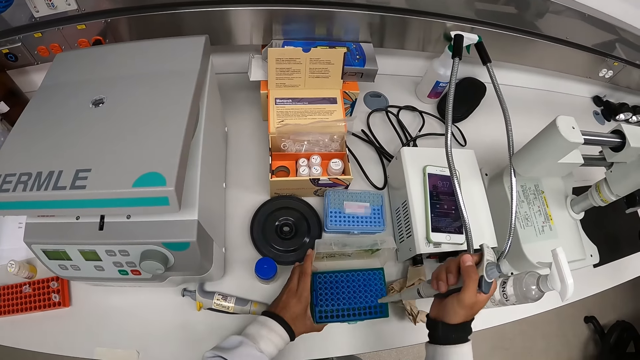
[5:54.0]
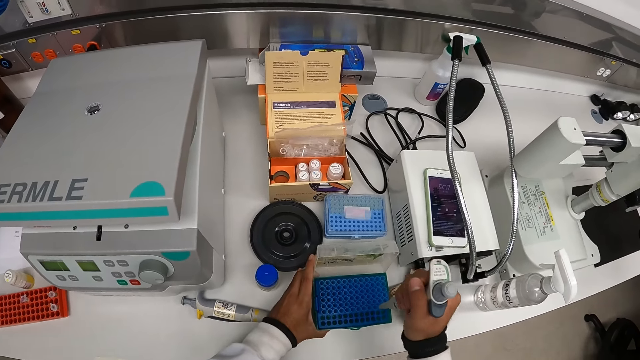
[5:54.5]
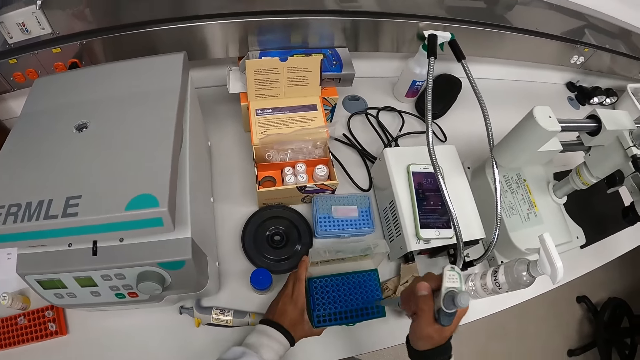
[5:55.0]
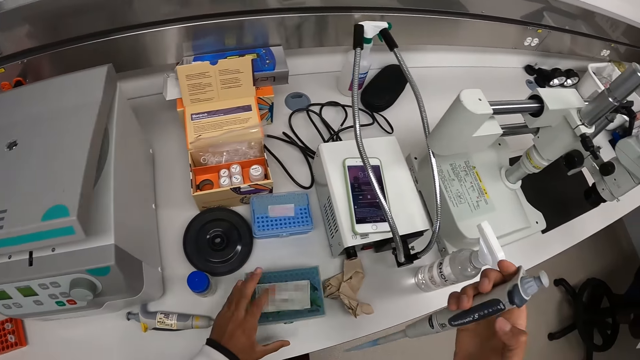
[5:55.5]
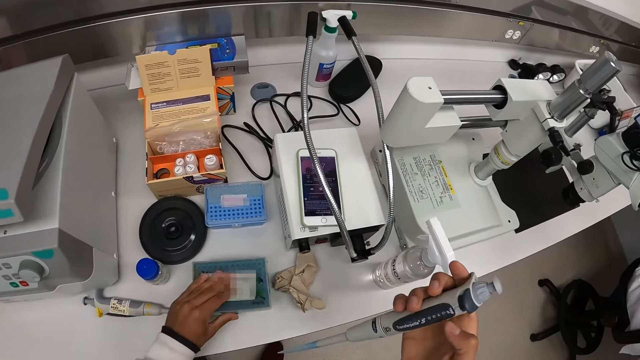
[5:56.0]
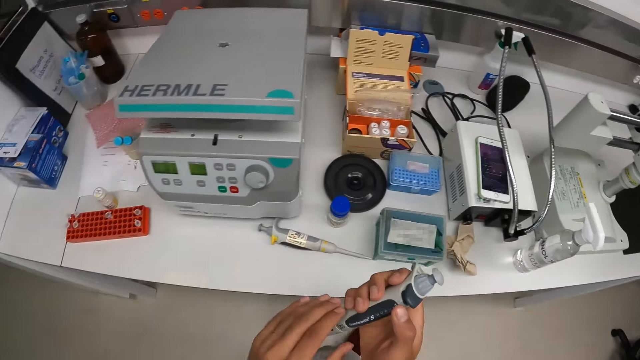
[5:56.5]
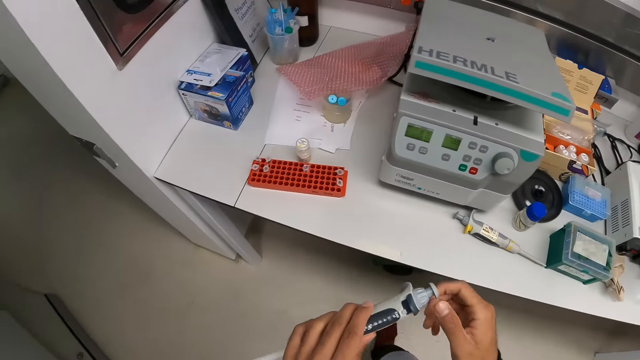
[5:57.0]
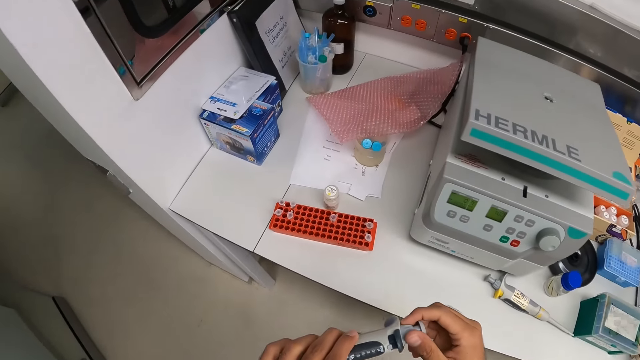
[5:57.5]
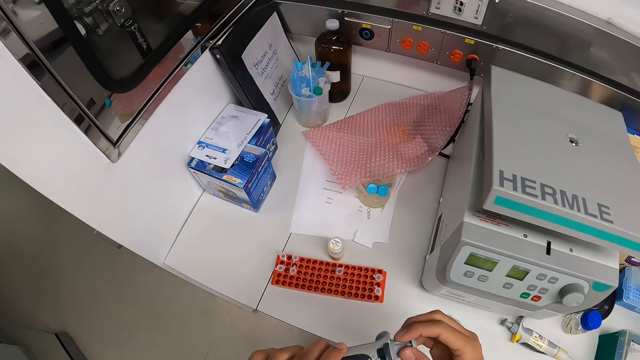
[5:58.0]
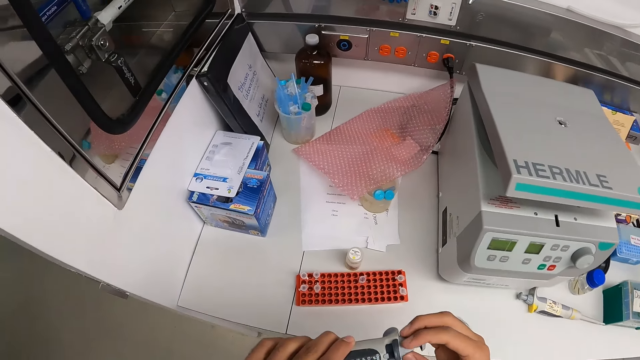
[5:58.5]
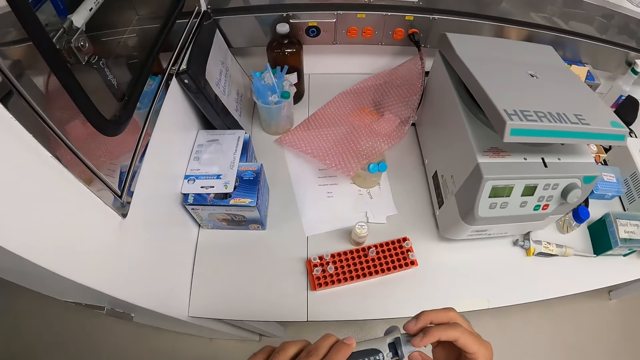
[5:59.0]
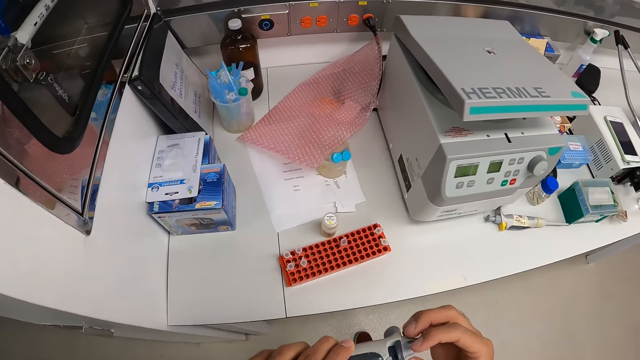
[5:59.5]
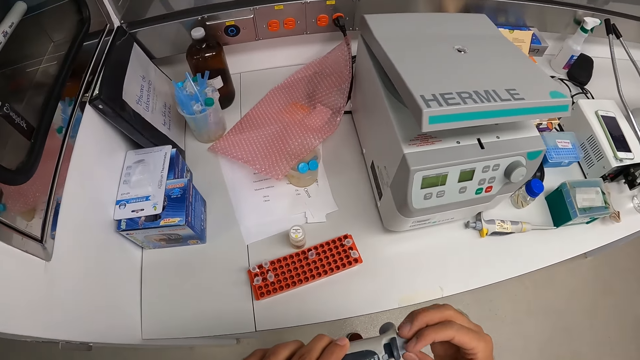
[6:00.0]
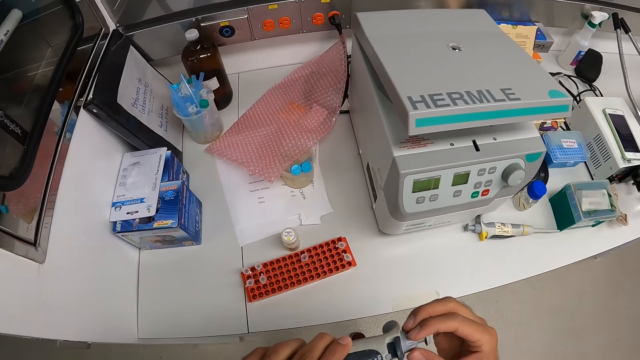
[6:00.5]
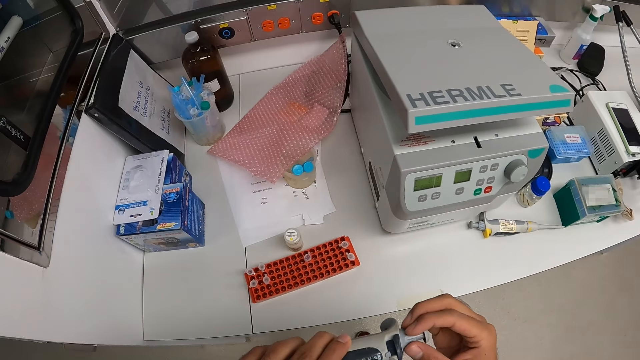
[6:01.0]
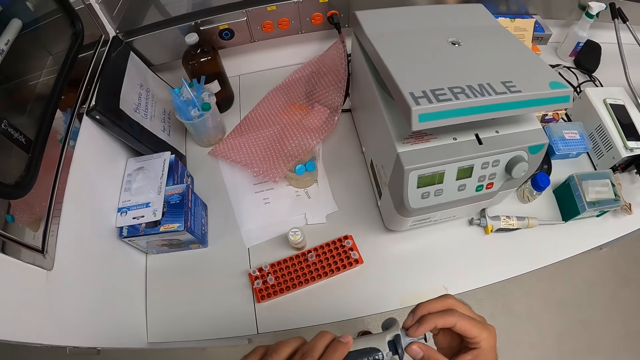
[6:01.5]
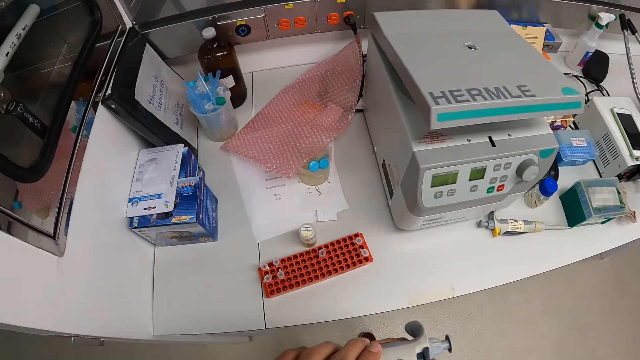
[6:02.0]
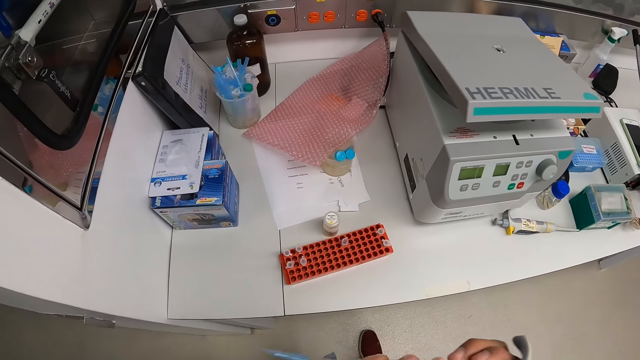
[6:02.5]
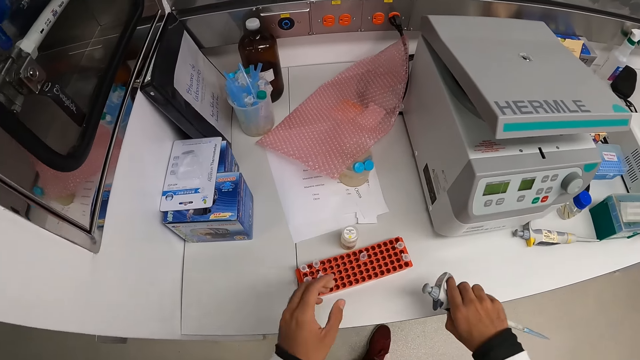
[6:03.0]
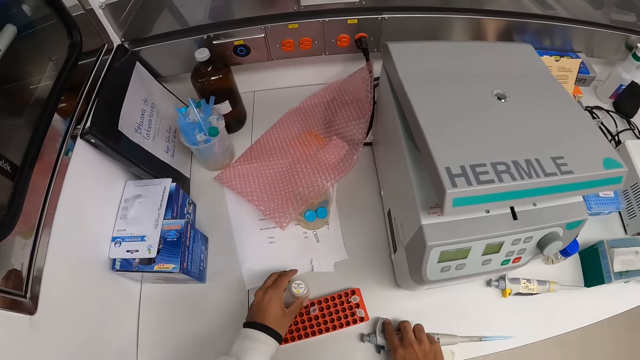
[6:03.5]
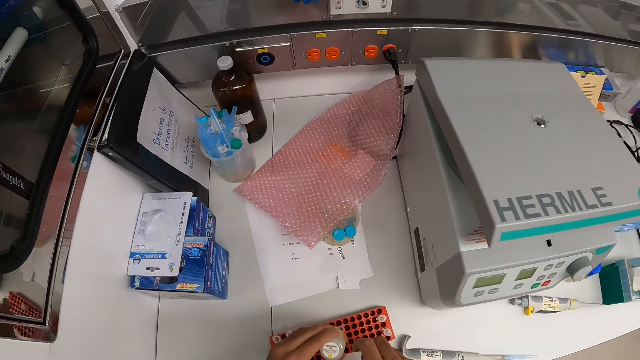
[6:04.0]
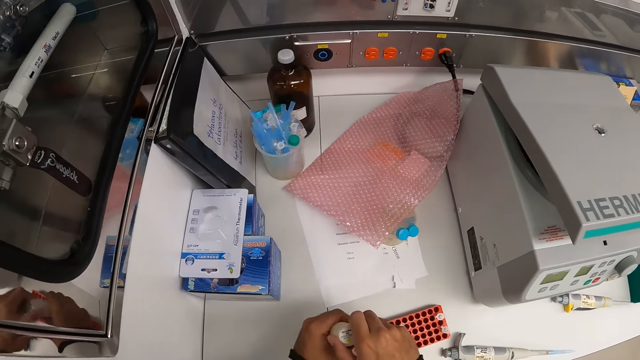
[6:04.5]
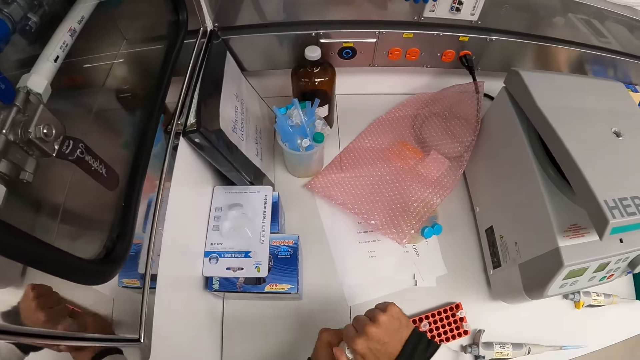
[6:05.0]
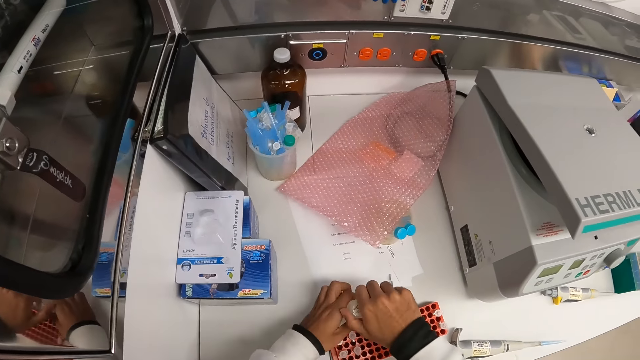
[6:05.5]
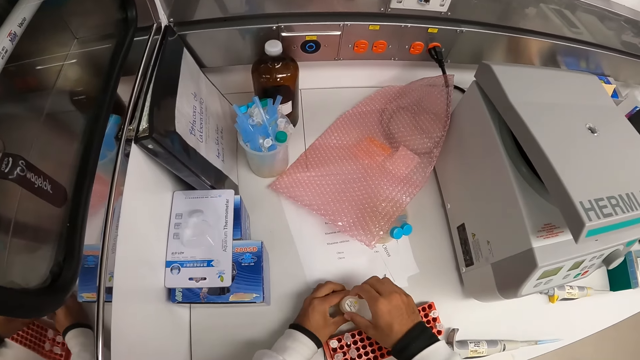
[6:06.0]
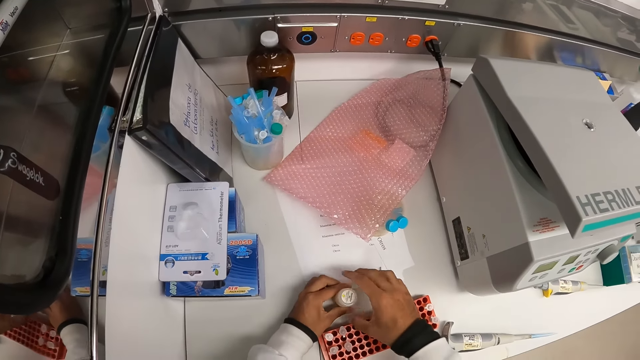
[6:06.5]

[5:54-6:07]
The camera wearer places the pipette in his right hand in a section of the microtube rack on the table. He presses the syringe on the container. He removes the pipette in his right hand from the section of the microtube rack on the table. He closes the lid of the microtube rack on the table with his left hand. He passes the pipette in his right hand to his left hand. He walks around. He adjusts the setting on the pipette with his right hand. He passes the pipette in his left hand to his right hand. He moves the syringe. He picks up a small bottle on the table with his left hand. He places the syringe on the table. He loosens the cap on the small bottle in his left hand with his right hand. He moves the bottle and opens the bottle. He places the small bottle on the table with his left hand.

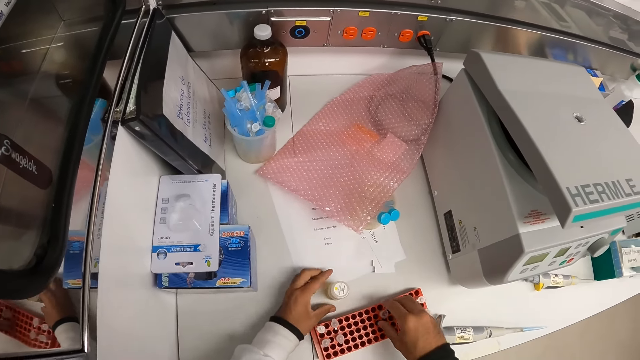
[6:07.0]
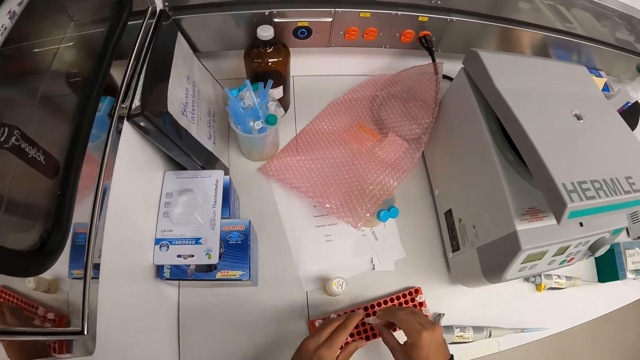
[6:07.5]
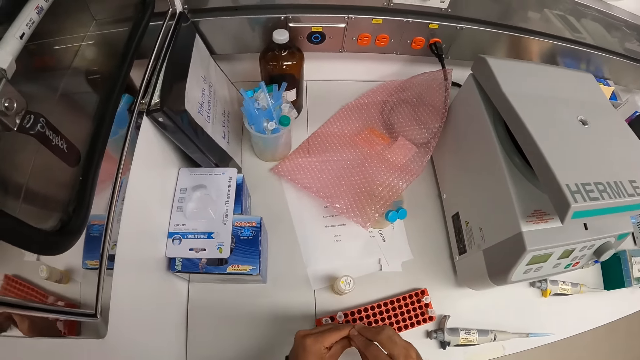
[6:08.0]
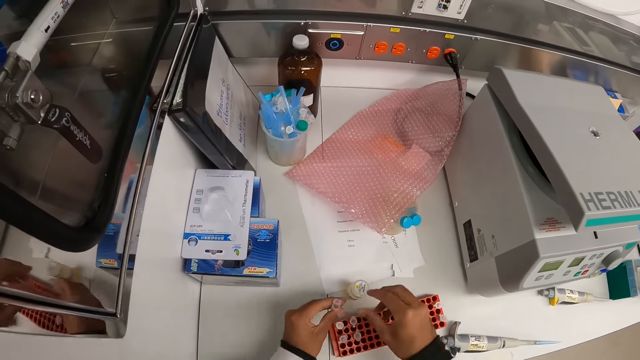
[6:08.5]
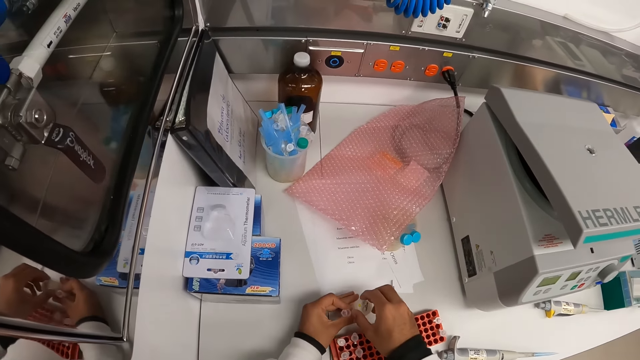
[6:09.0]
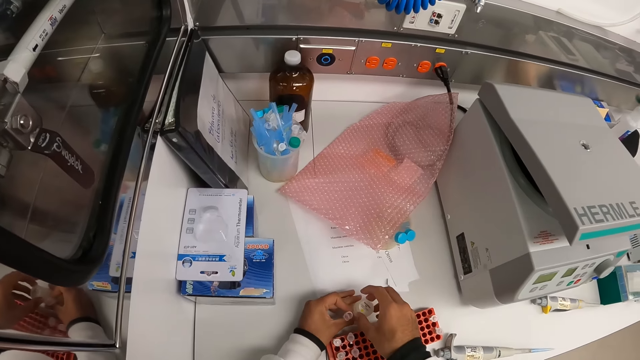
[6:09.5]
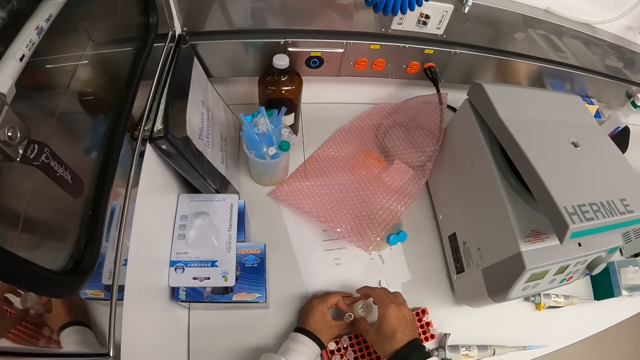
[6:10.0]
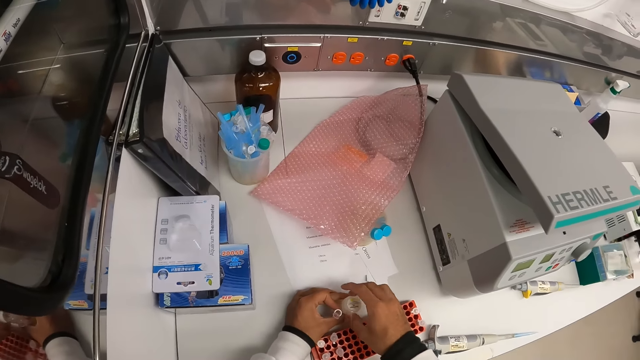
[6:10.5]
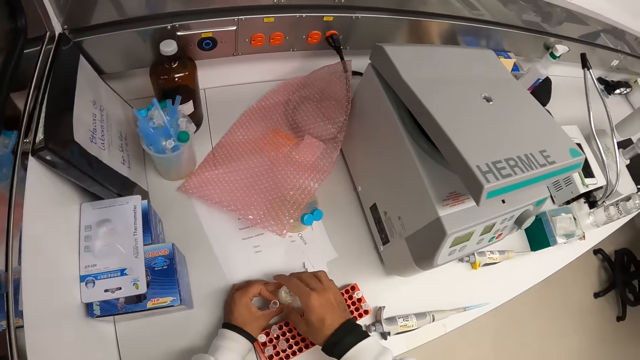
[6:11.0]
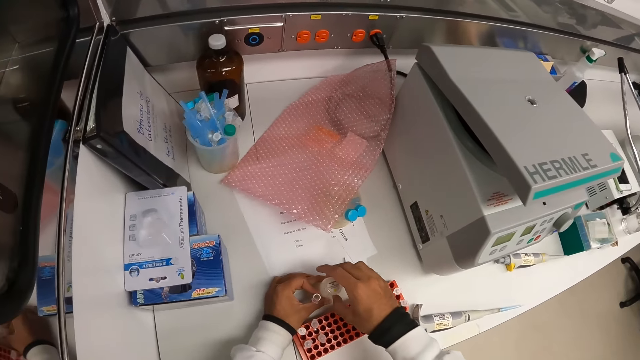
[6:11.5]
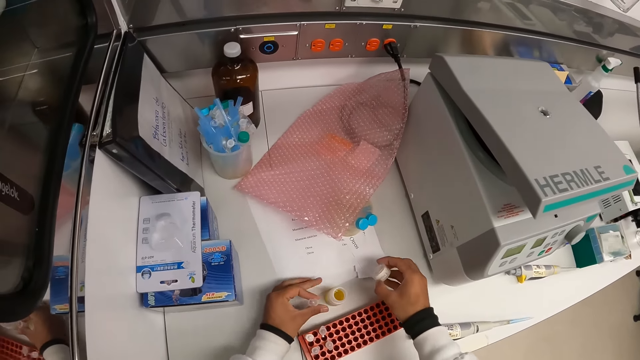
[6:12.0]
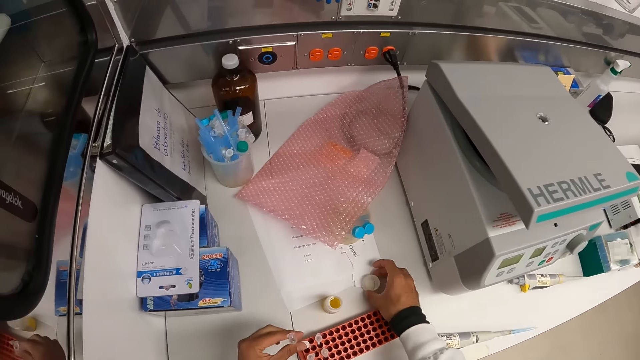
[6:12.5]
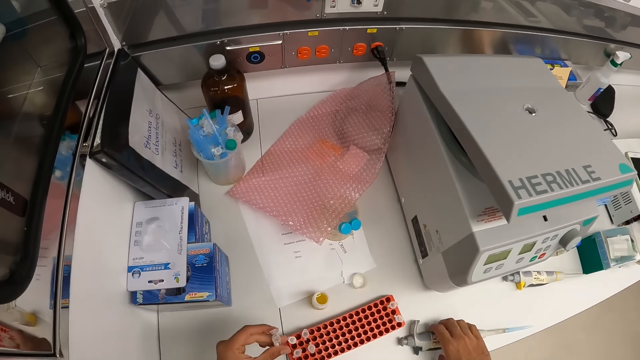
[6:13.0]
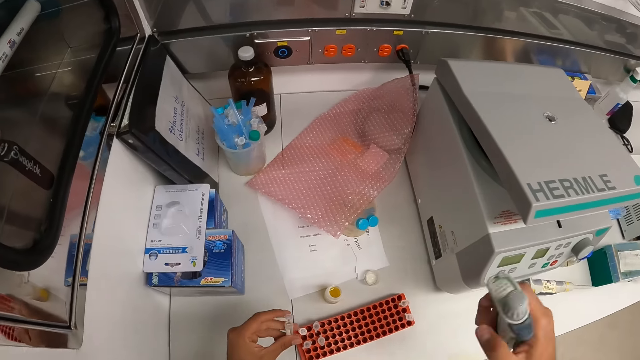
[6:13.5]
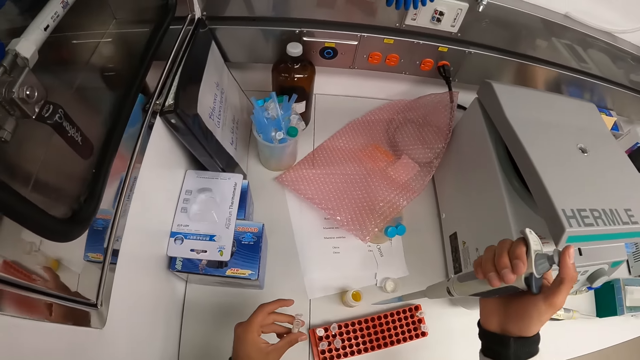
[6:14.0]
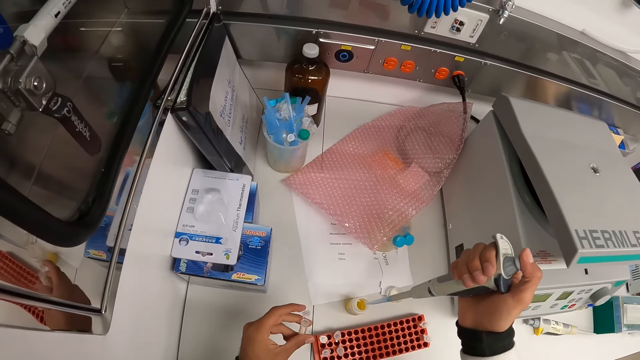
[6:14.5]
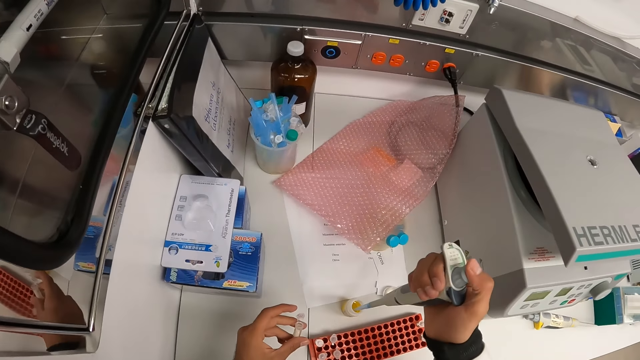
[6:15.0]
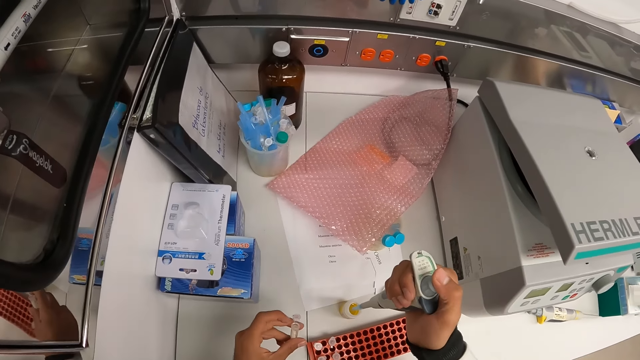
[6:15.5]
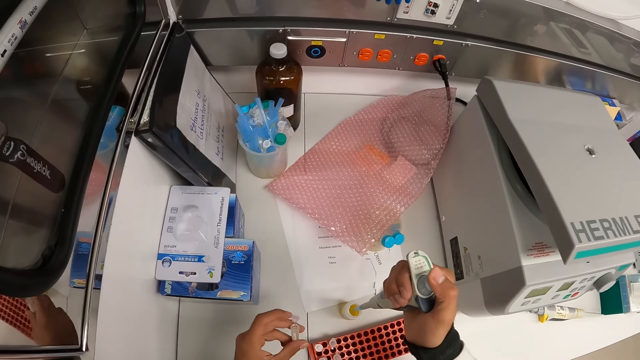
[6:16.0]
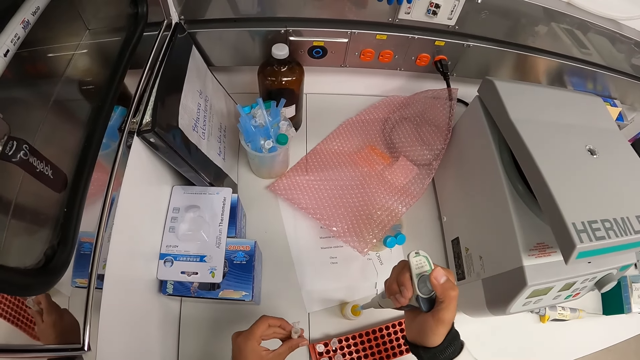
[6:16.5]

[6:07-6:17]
The camera wearer picks a microtube from the rack with his right hand and passes the microtube in his right hand to his left hand. He picks a bottle and lifts the bottle. He places his left hand on the small bottle on the table. He opens the cap or lid of the small bottle on the table with his right hand. He places the cap of the small bottle on the table with his right hand. He moves the lid and moves the right hand. He picks up the pipette or syringe on the table with his right hand. He lifts the syringe. He withdraws a solution from the small bottle via the pipette in his right hand.
